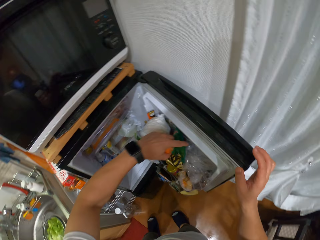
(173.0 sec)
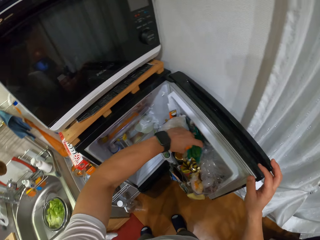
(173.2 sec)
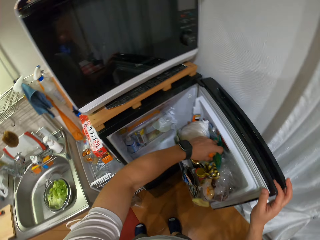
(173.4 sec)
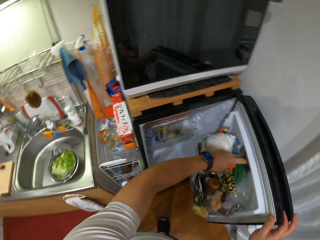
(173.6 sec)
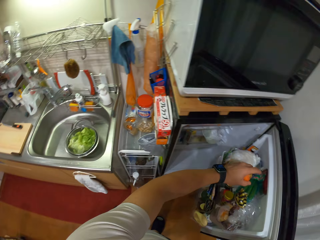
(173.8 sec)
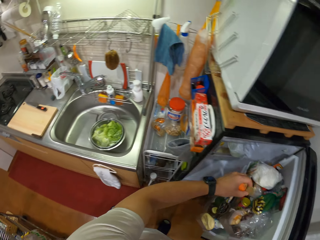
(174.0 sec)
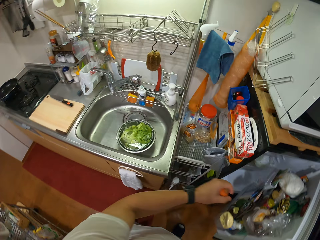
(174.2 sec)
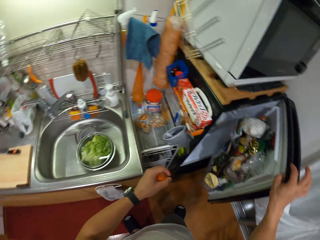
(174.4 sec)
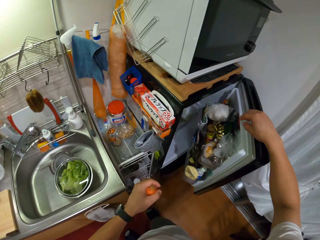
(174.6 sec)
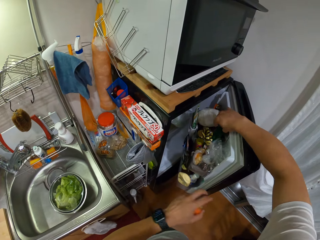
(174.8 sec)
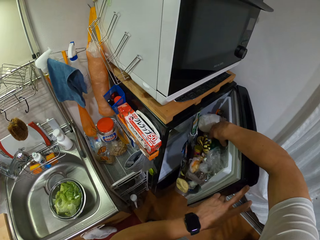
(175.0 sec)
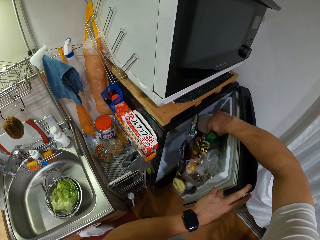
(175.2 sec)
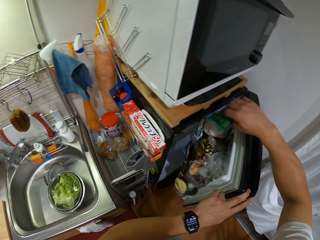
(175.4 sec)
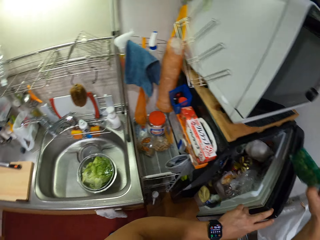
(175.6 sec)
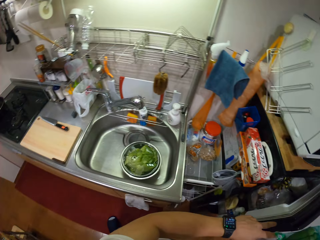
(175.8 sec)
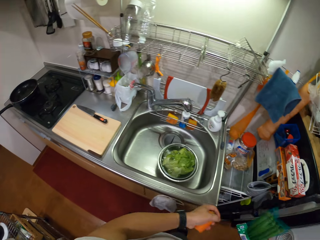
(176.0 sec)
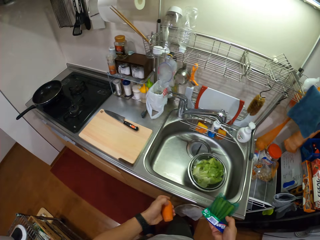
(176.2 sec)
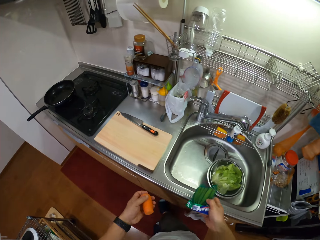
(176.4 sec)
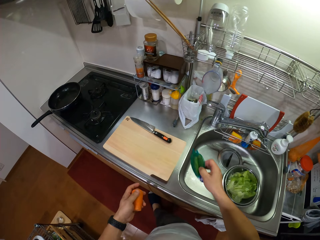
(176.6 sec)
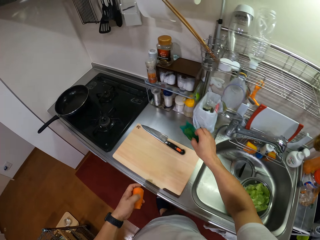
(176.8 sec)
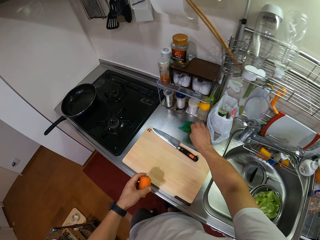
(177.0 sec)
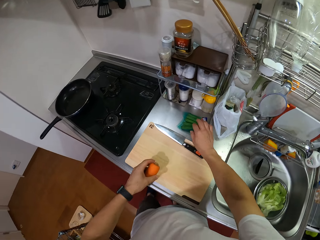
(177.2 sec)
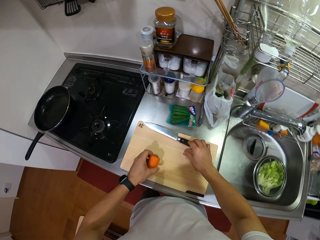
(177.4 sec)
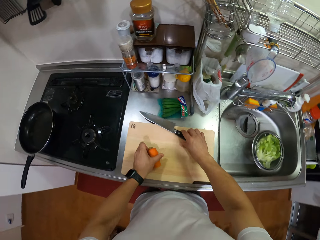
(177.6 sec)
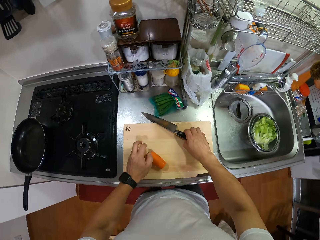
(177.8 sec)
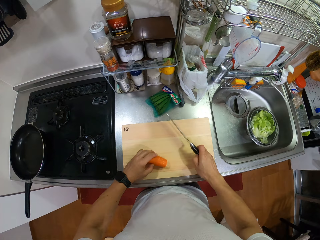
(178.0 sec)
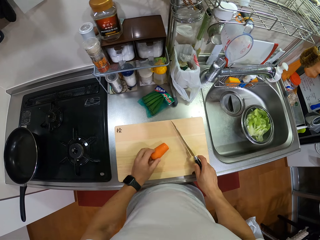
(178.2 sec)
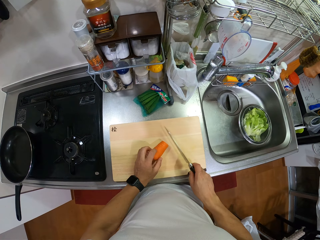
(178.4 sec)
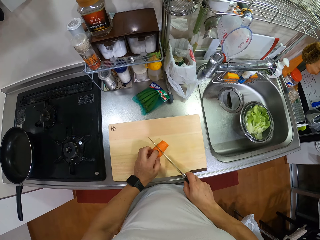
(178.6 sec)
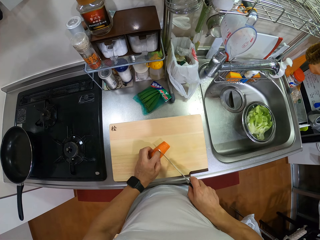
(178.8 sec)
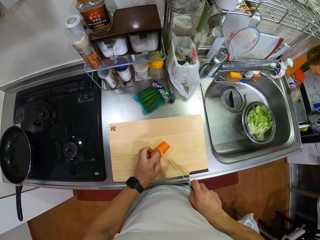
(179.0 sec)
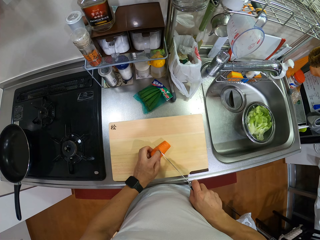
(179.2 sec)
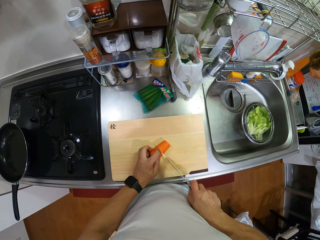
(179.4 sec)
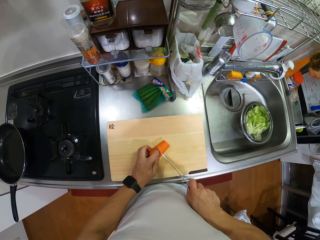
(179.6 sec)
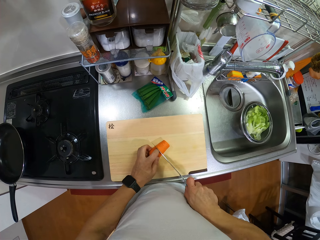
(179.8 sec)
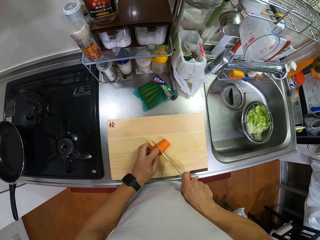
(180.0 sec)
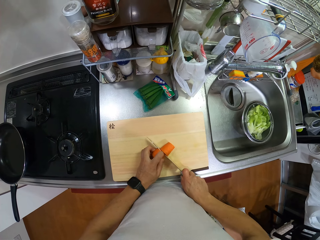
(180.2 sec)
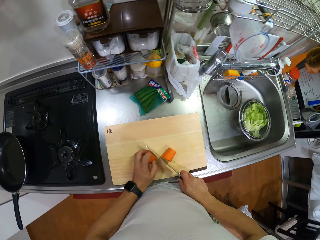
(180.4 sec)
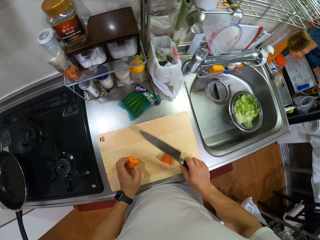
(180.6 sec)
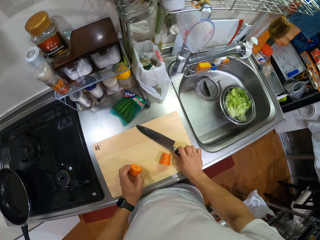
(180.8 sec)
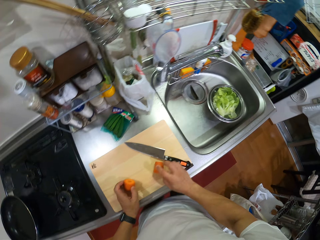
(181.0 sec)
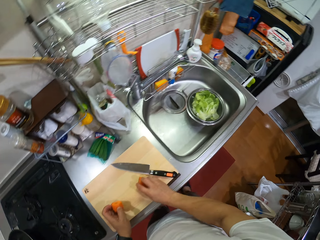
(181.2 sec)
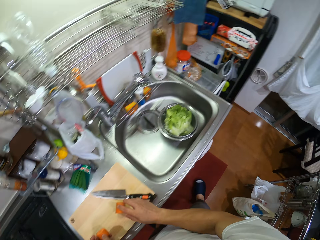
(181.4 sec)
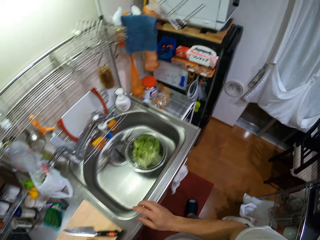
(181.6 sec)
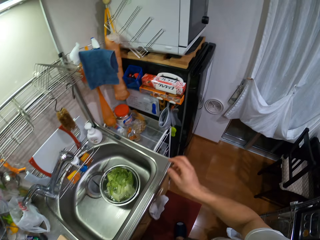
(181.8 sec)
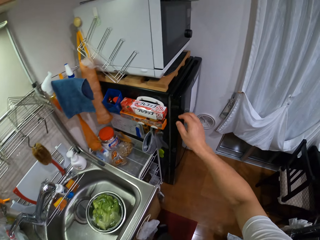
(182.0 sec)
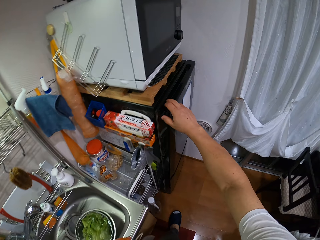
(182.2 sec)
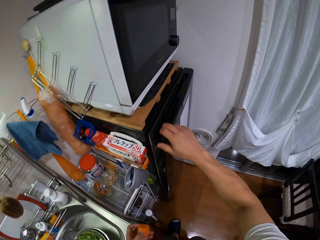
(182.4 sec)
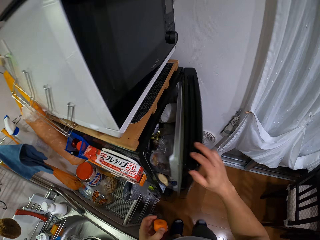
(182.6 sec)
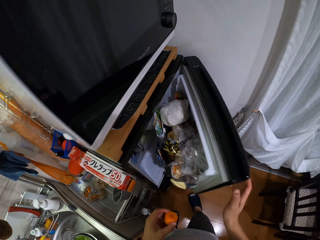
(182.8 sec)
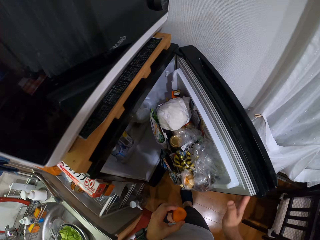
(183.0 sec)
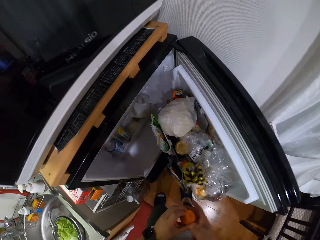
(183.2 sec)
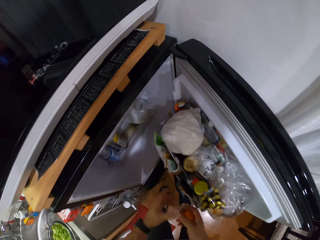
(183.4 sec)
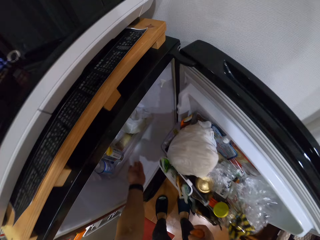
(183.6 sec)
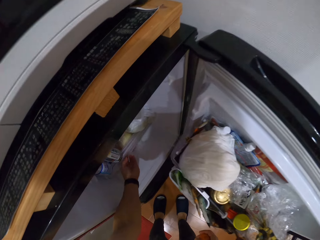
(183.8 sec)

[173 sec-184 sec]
The camera wearer stands up. They lift both hands. They arrange items in the fridge. They touch a paper. They turn around. They close the fridge. They take an ingredient from the fridge. They close the fridge. They turn. They make a step. They put the ingredient on the kitchen slab. They pick up the knife. They put the carrot on the chopping board. They move the carrot on the chopping board. They cut the carrot. They put the knife down. They take the piece of cut carrot. They move both hands. They turn. They make a step. They open the fridge. They bend. They look inside the fridge.

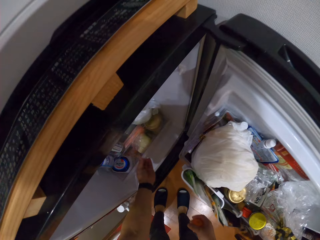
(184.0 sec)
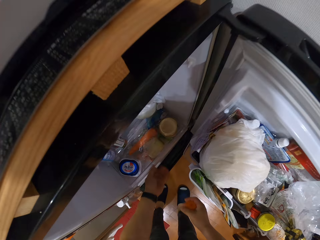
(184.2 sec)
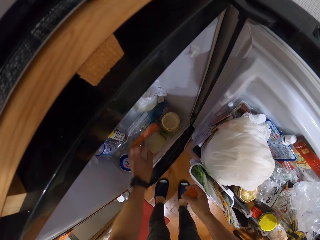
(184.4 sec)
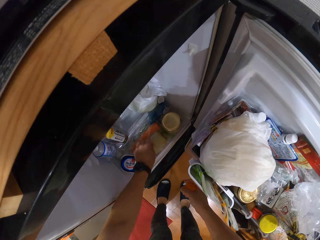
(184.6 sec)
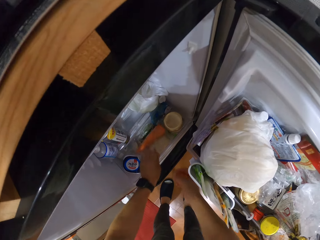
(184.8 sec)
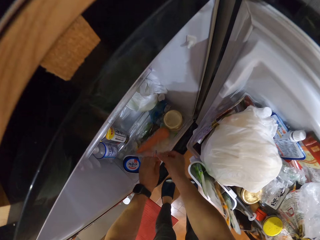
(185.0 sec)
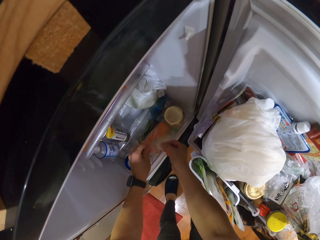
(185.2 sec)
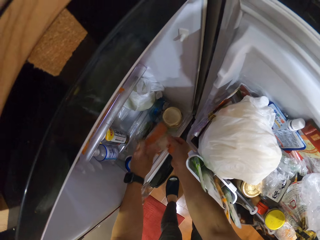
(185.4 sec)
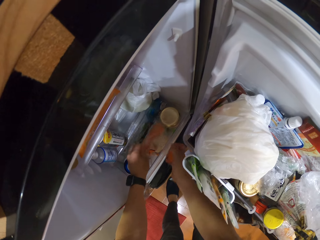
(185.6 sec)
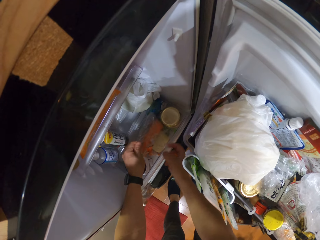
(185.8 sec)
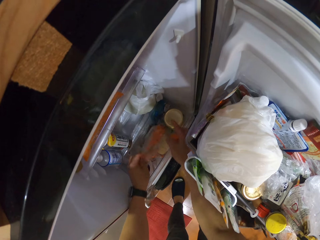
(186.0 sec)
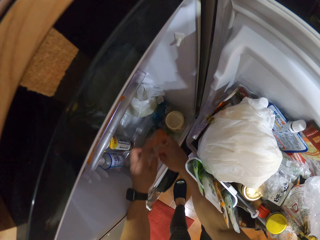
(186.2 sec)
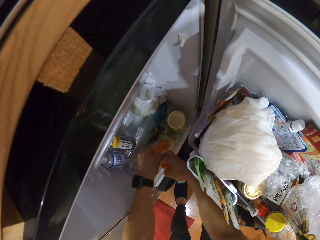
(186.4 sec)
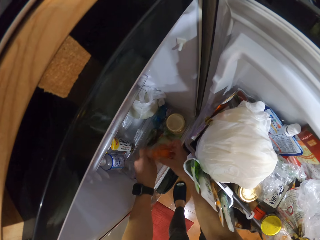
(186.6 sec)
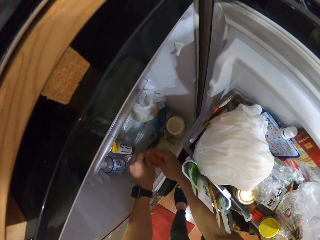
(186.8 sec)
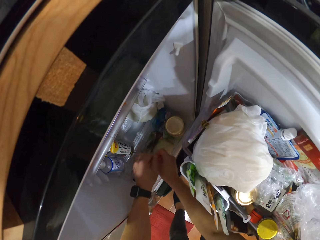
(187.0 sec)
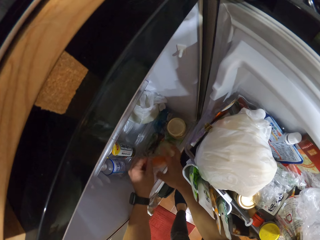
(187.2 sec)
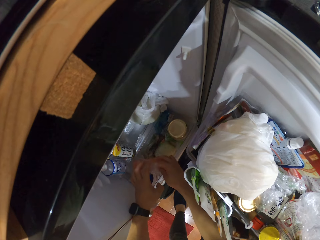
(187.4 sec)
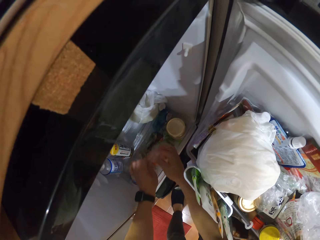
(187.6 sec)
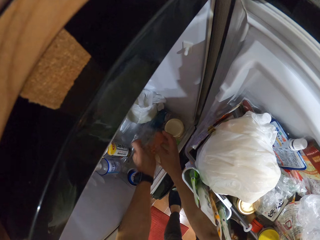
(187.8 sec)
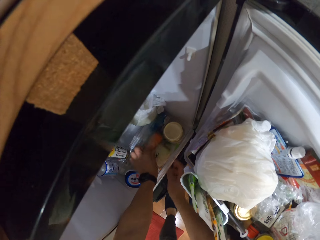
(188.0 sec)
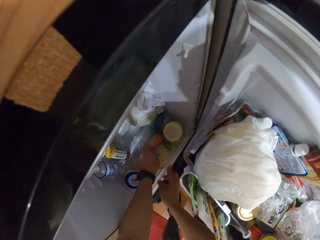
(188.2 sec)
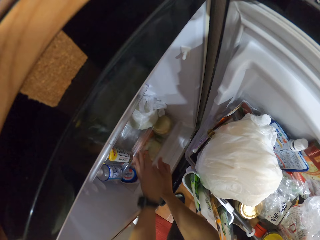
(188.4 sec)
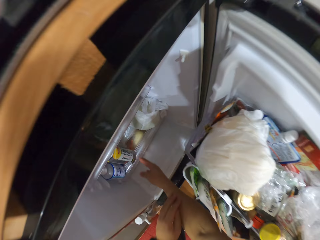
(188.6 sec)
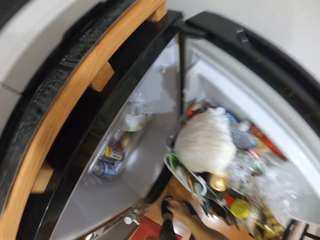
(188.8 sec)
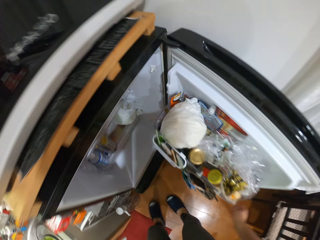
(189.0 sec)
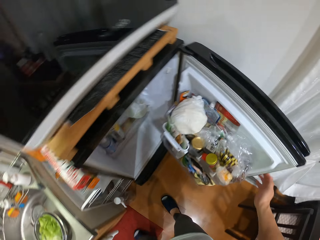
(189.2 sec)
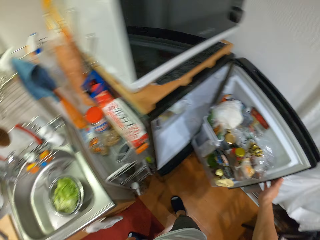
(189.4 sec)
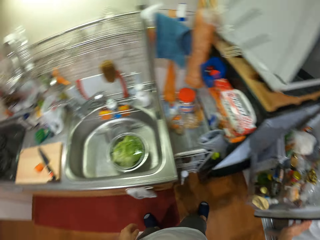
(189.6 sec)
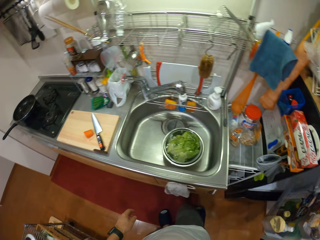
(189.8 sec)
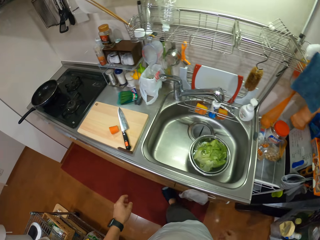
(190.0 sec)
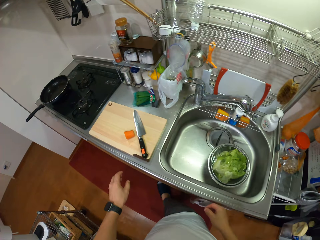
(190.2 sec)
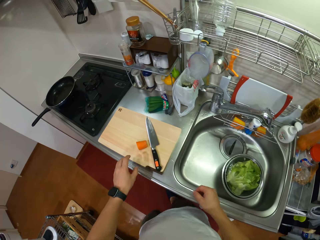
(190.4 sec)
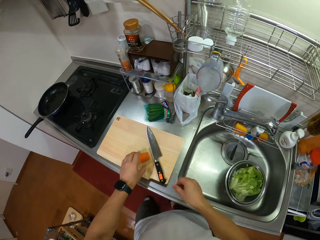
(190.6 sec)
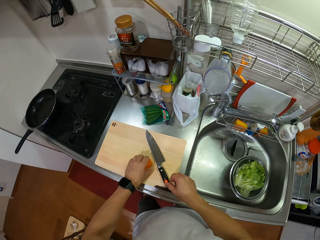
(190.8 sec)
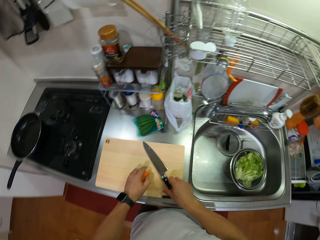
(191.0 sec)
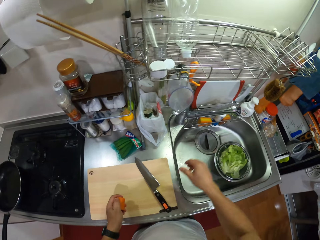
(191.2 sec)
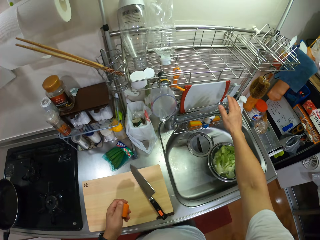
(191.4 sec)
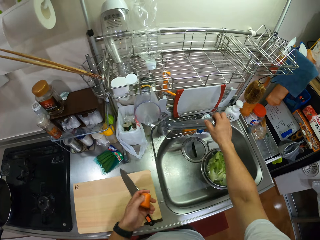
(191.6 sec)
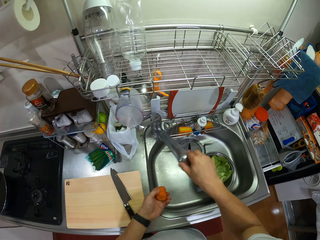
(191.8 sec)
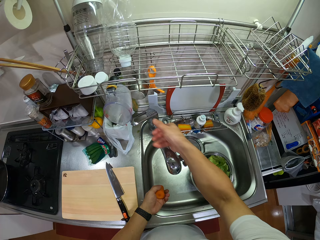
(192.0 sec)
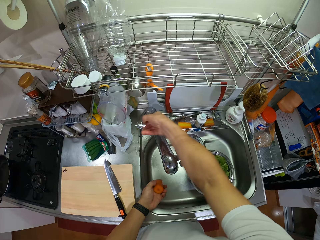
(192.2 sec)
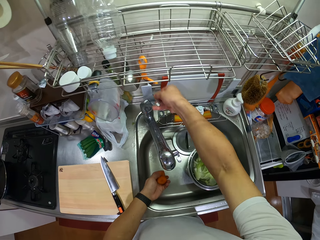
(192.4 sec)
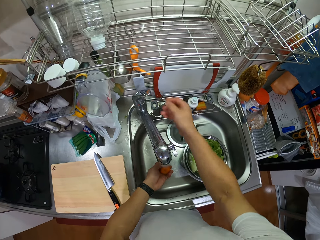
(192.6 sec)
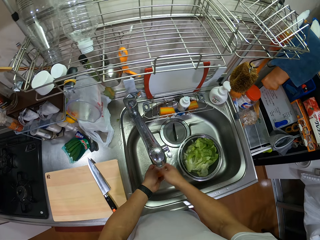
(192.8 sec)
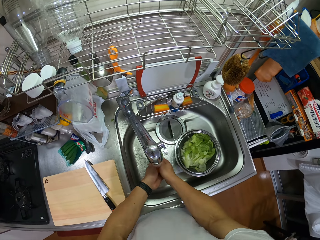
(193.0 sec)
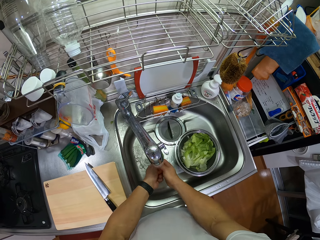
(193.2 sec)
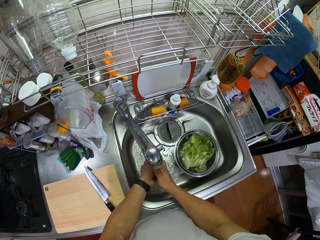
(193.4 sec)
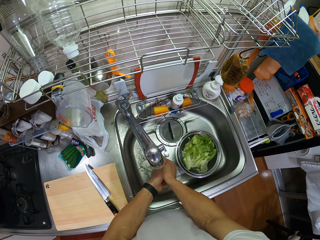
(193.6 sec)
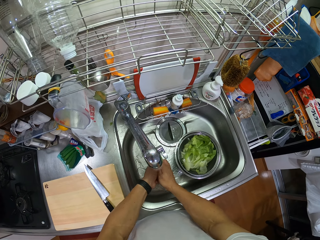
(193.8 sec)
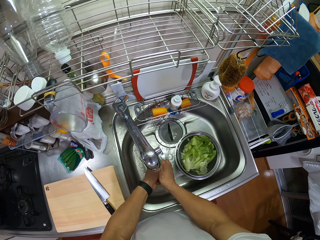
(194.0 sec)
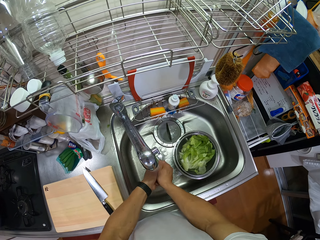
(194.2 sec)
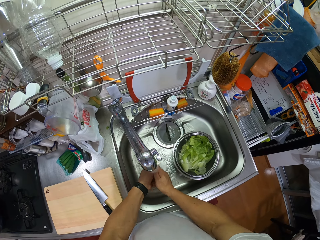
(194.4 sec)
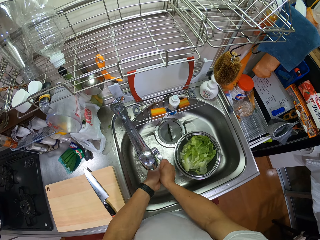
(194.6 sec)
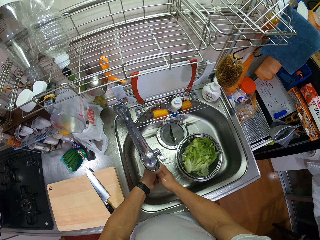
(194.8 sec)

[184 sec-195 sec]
The camera wearer holds the carrot with the right hand. They pull the crisper. They open the fridge door. They pull a polythene paper or bag. They put the carrot in the polythene bag with other carrots. They open the polythene paper. They push the crisper. They make a step. They stand up. They close the fridge. They make a step. They turn. They pick up the carrot. They hold the carrot on the chopping board. They touch the knife. They lift the right hand. They tilt the tap. They open the tap. They wash the carrot.
